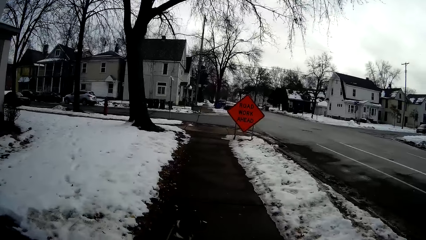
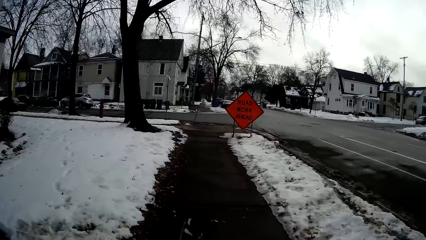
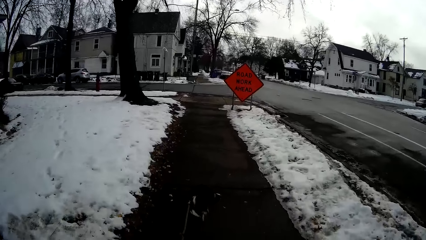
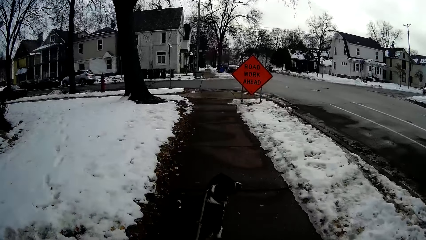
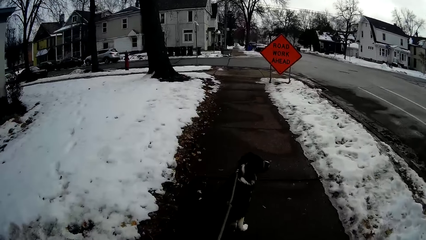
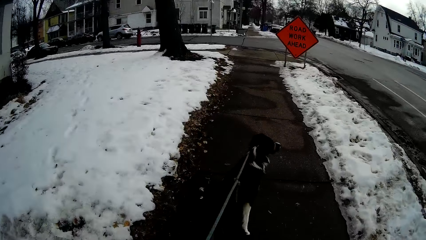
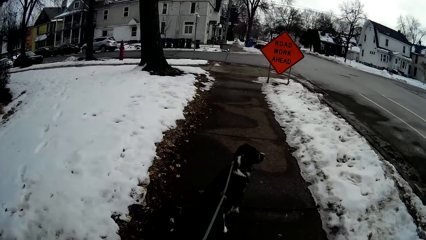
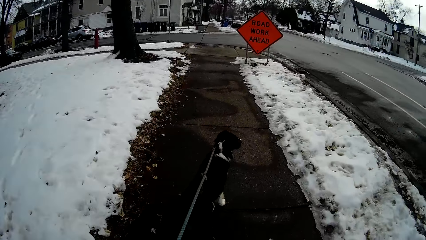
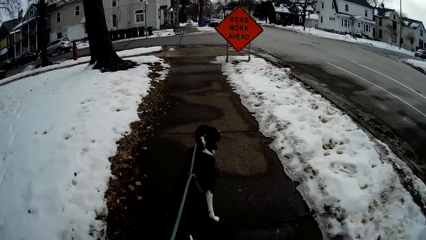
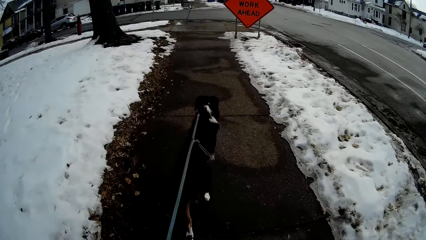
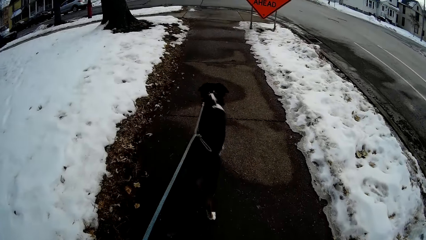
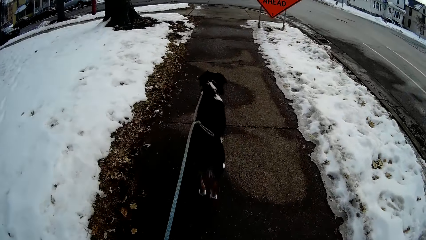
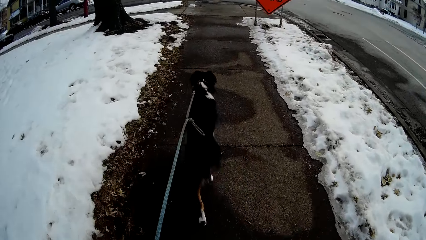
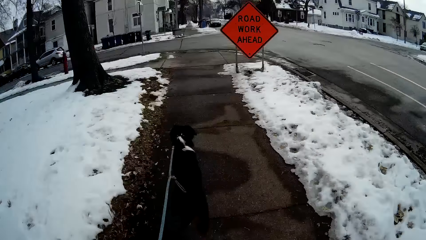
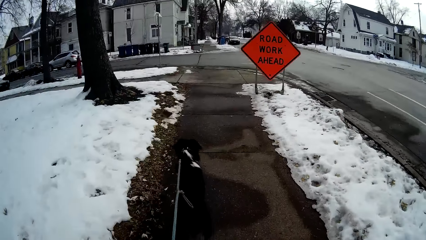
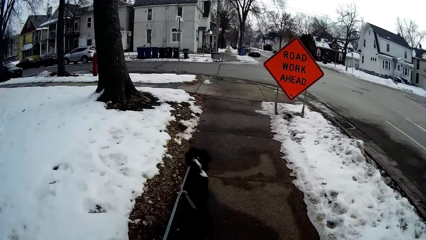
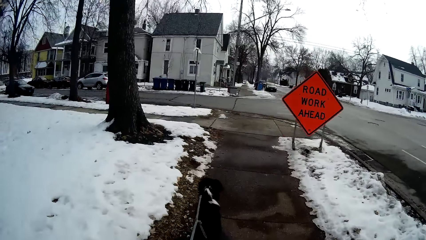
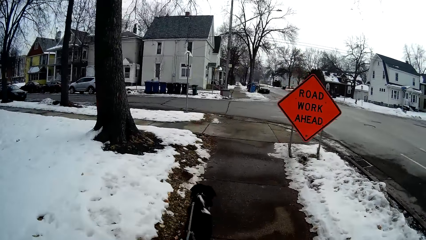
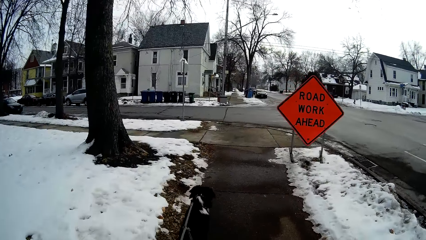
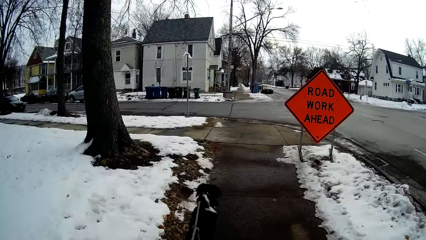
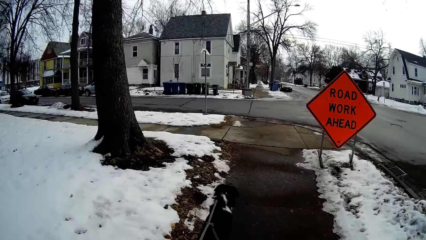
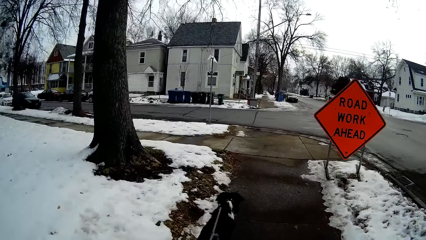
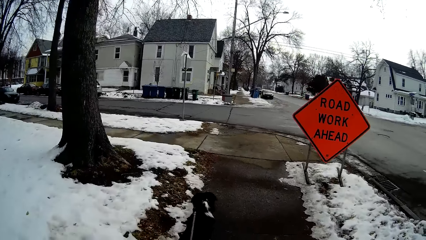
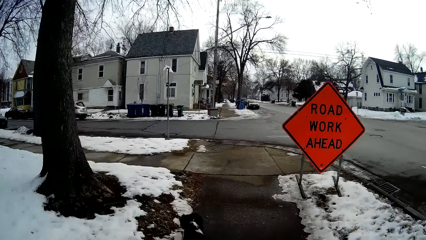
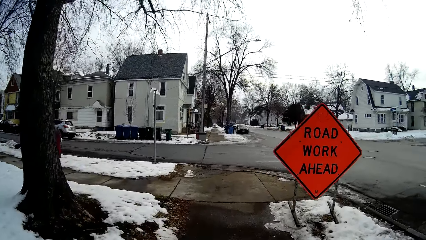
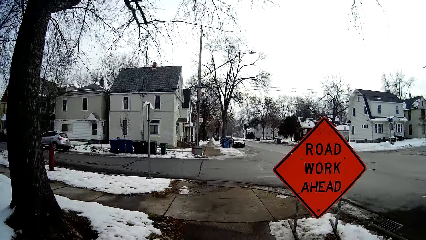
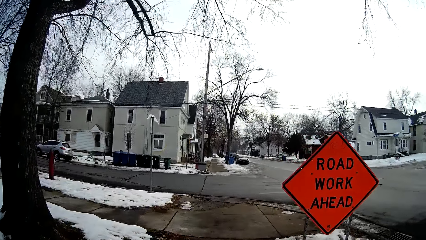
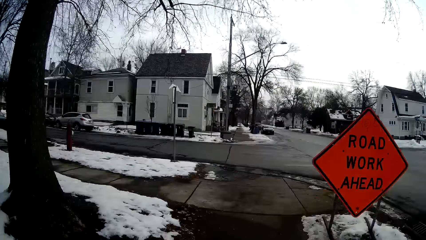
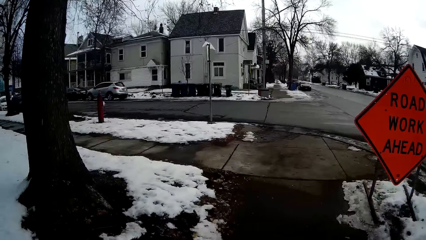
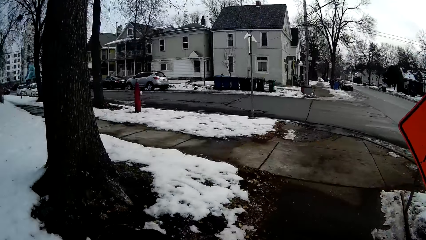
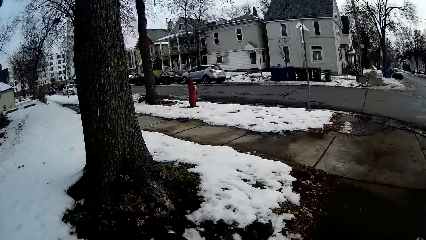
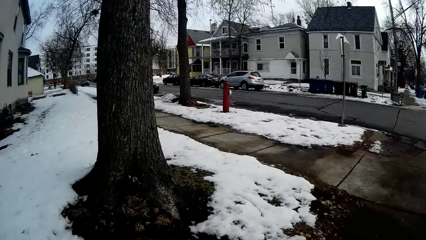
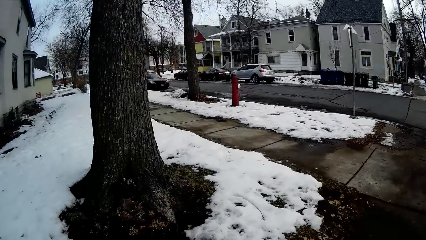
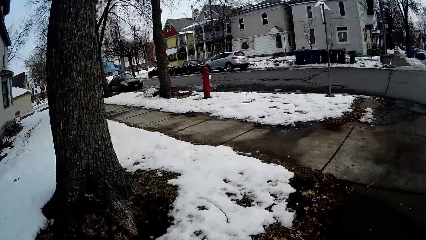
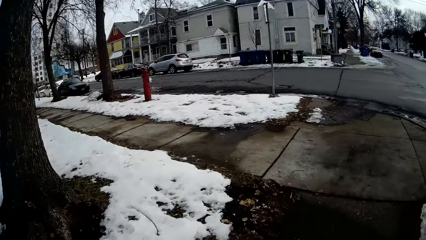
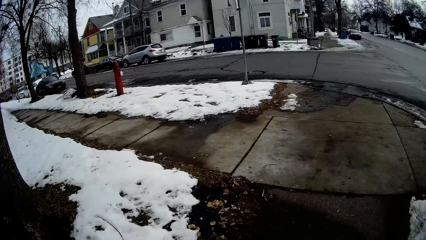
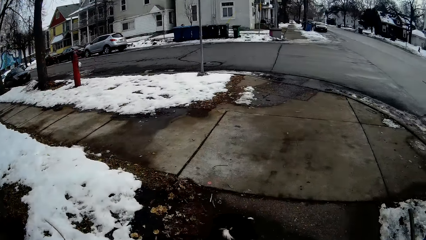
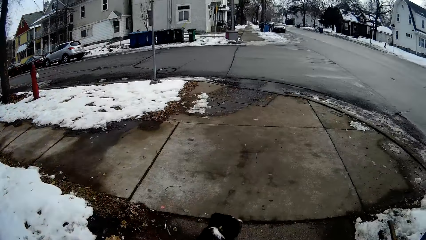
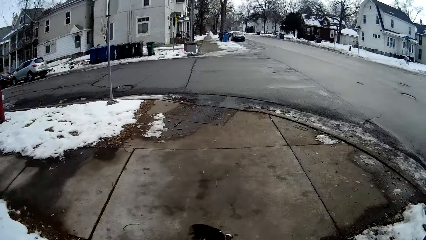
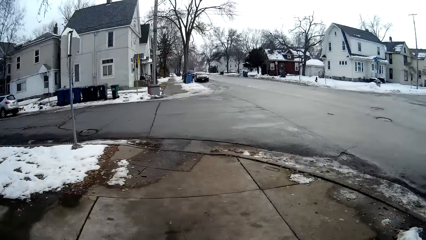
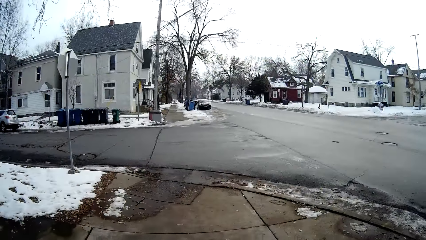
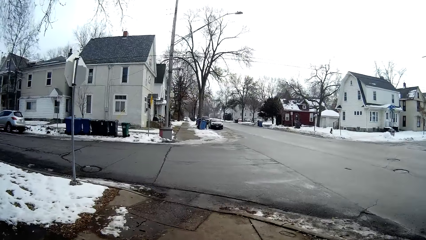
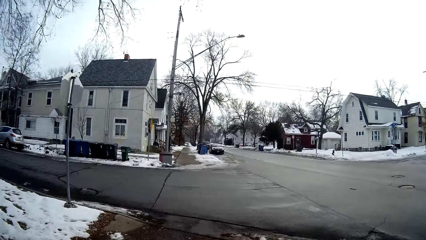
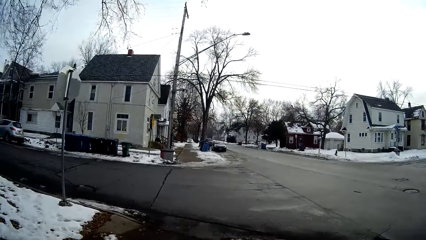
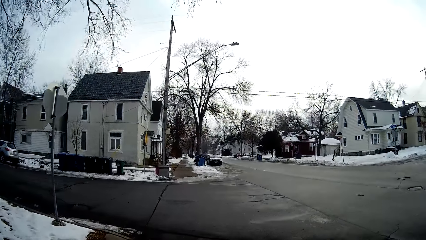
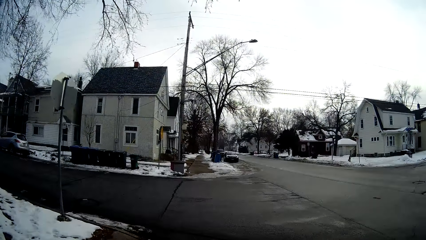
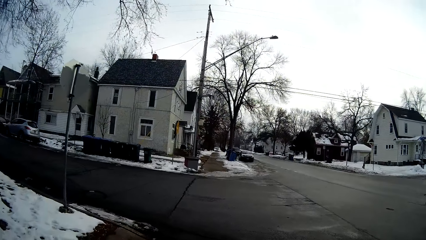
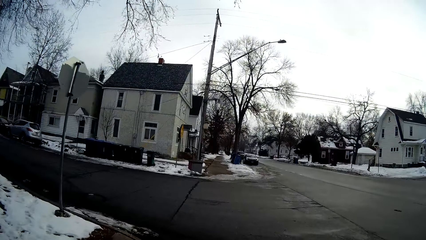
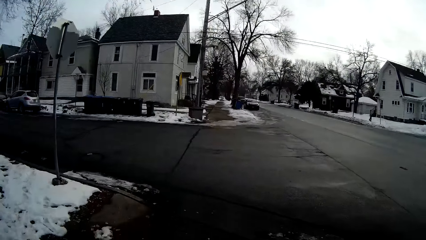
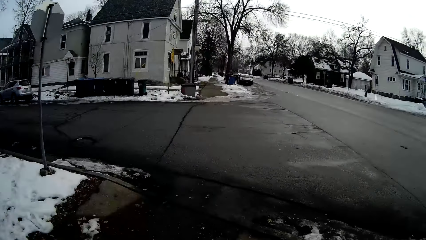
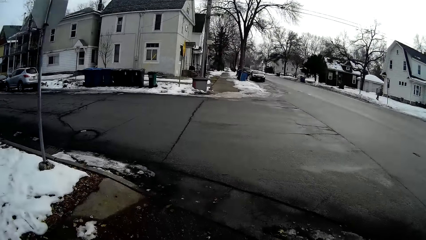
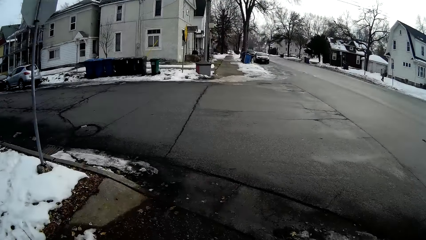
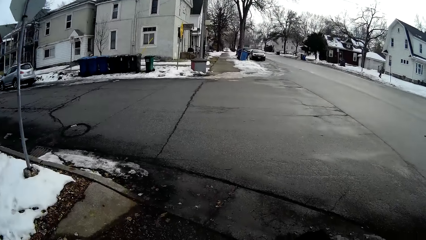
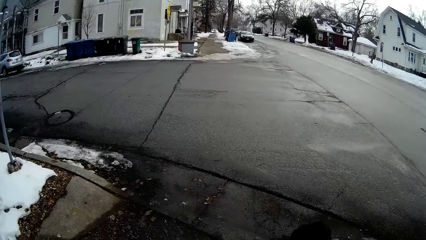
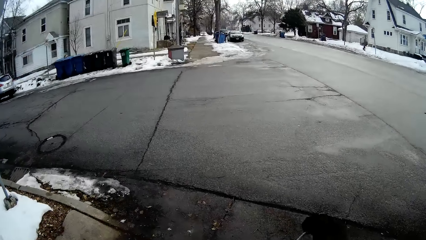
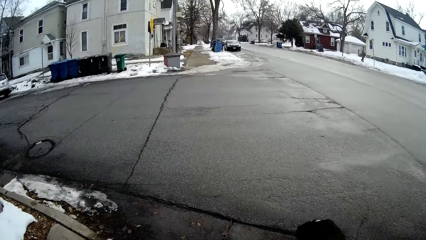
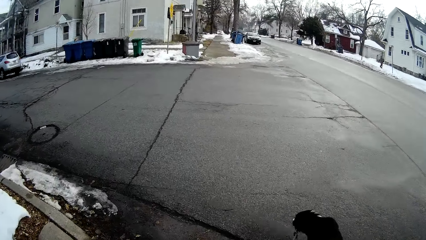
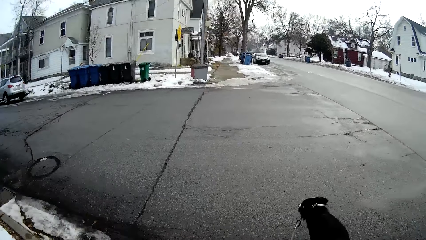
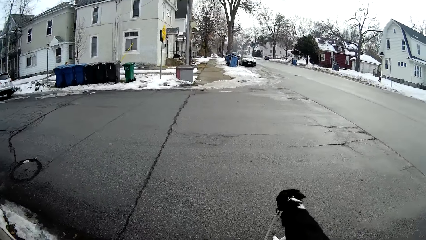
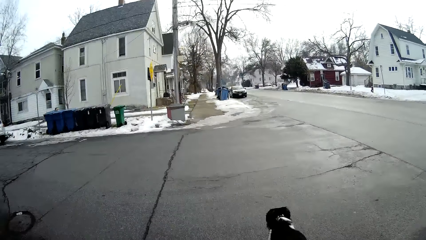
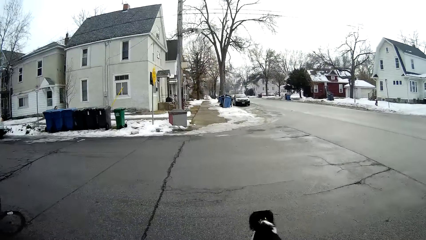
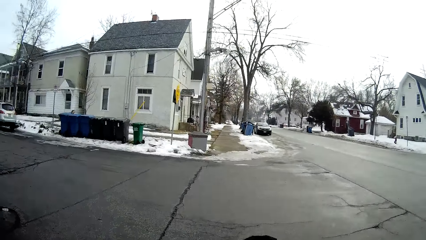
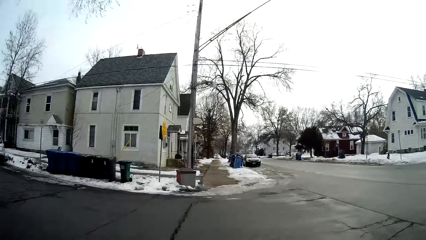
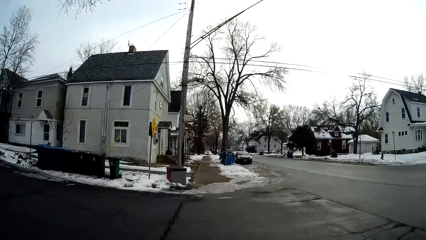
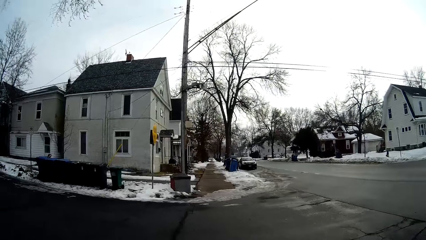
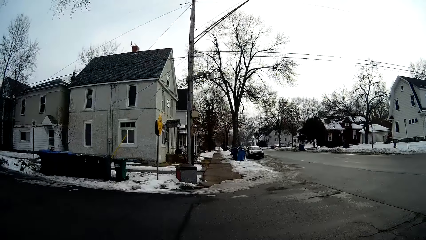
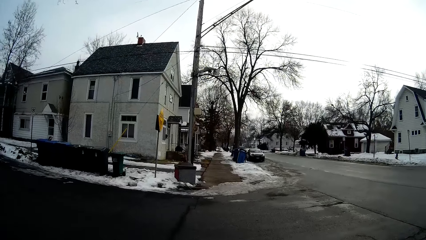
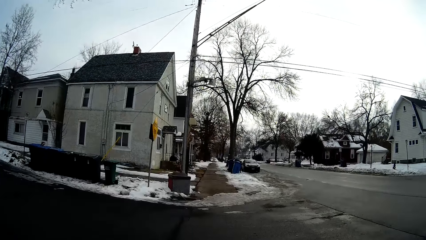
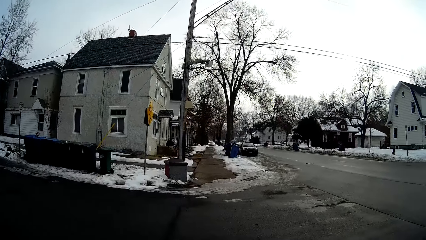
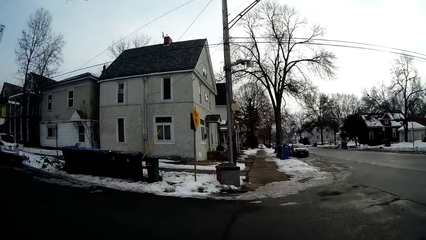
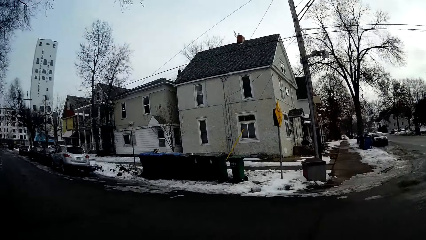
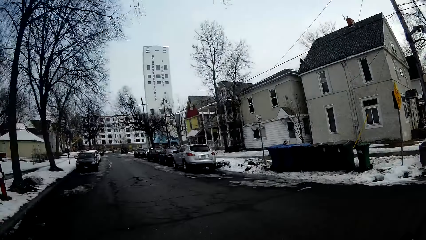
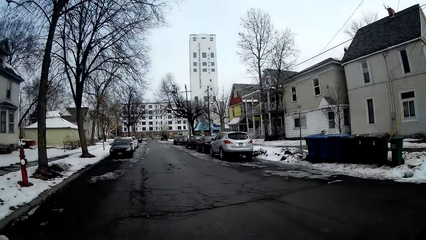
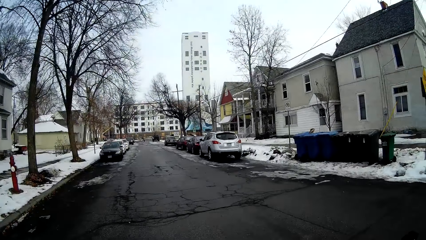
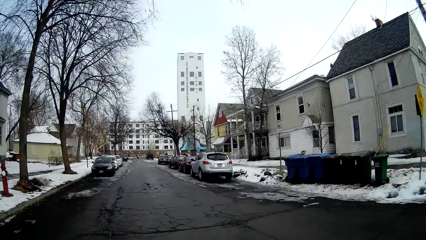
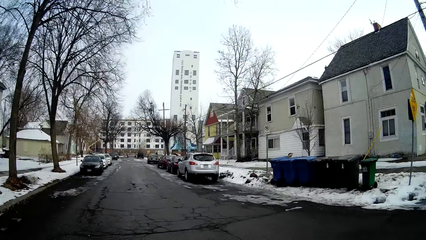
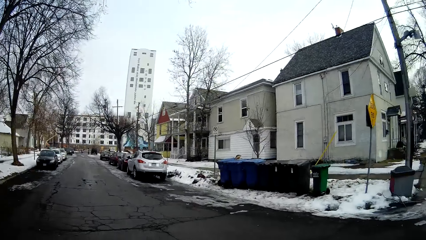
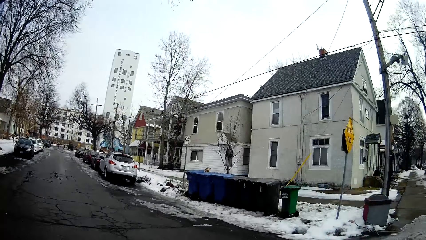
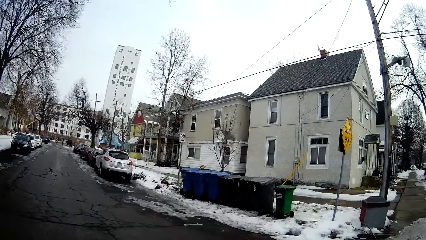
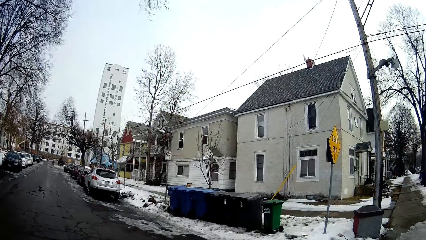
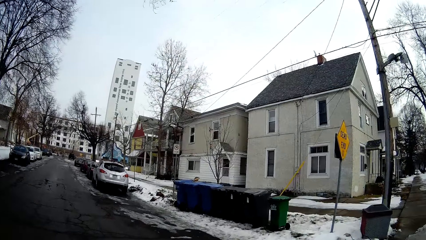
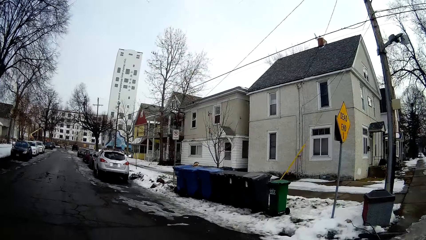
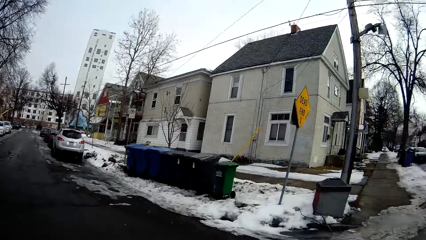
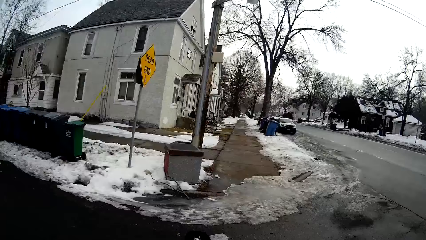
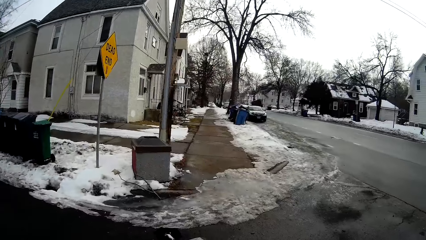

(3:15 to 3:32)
The camera wearer walks the dog on the sidewalk. They look around the road. They walk the dog on the sidewalk. They walk on the sidewalk. They walk the dog across the road. They walk across the road. They look around the road.
